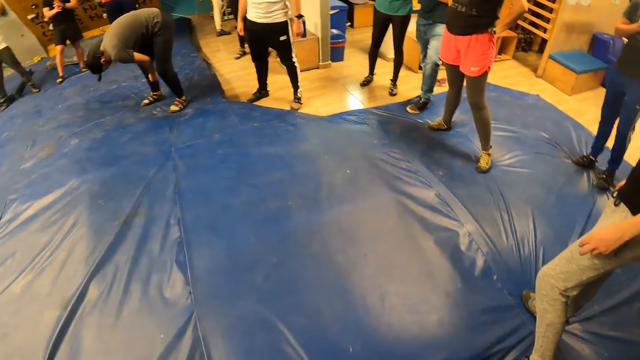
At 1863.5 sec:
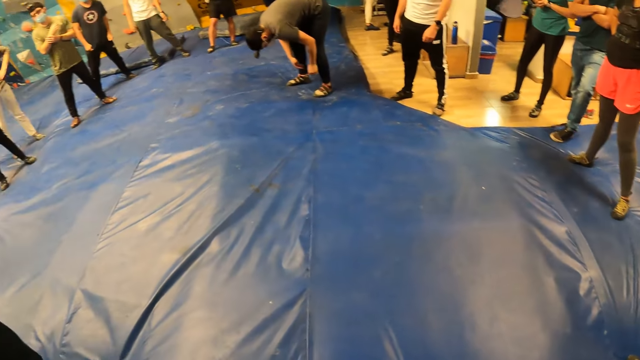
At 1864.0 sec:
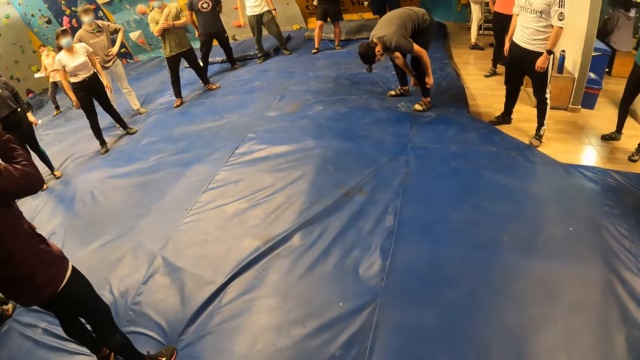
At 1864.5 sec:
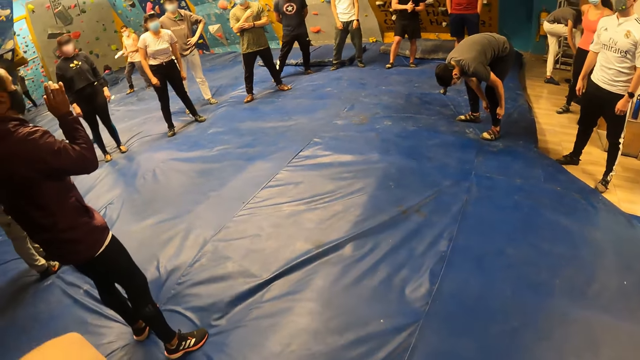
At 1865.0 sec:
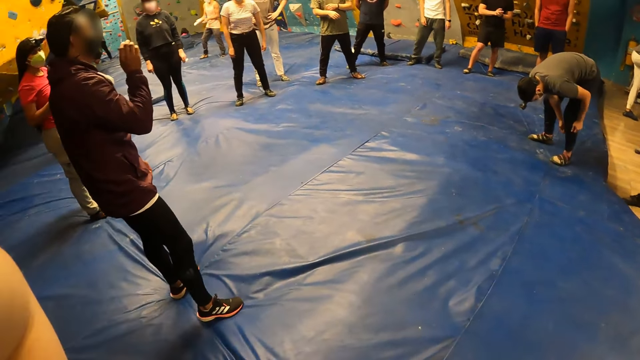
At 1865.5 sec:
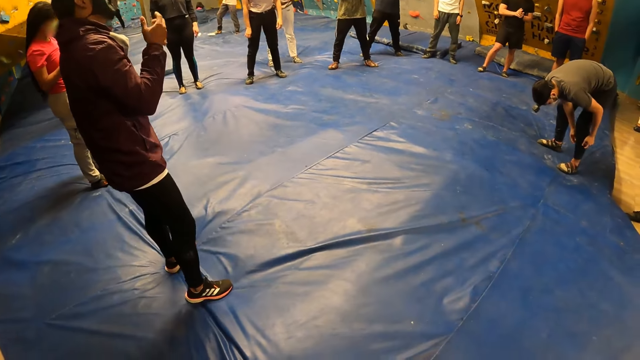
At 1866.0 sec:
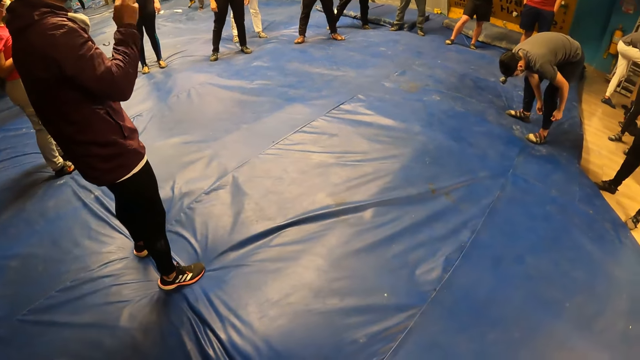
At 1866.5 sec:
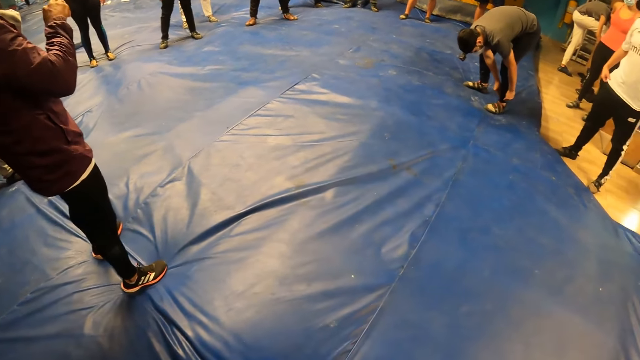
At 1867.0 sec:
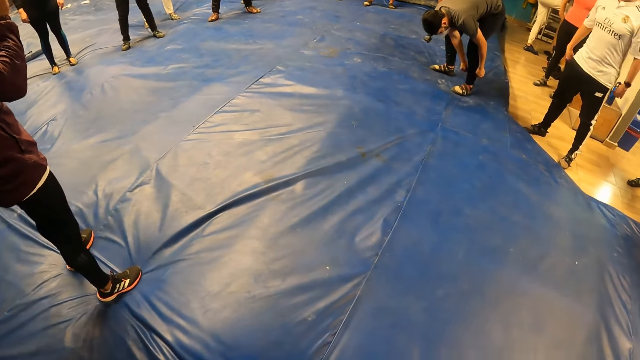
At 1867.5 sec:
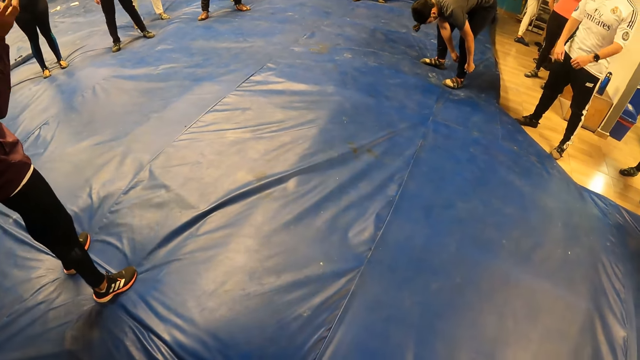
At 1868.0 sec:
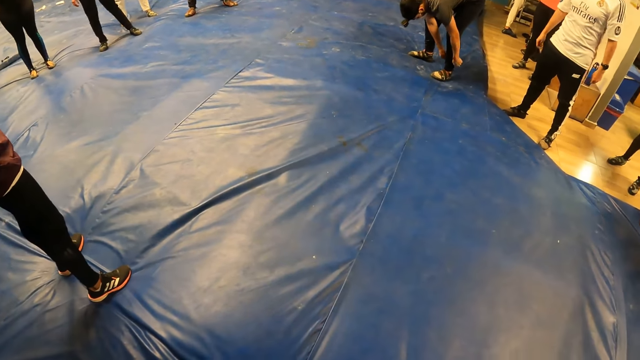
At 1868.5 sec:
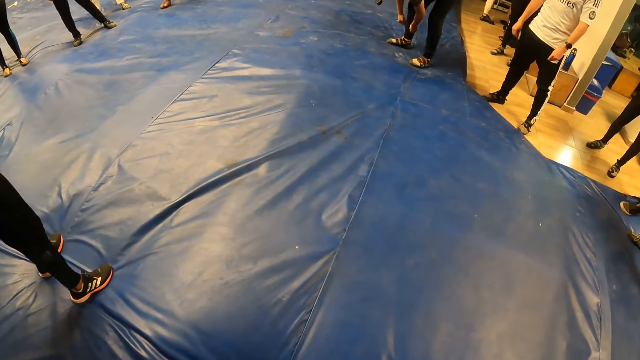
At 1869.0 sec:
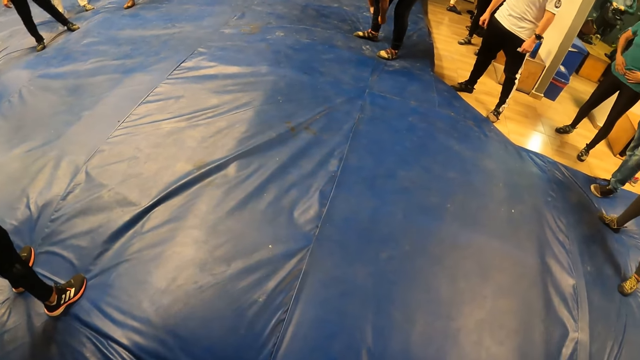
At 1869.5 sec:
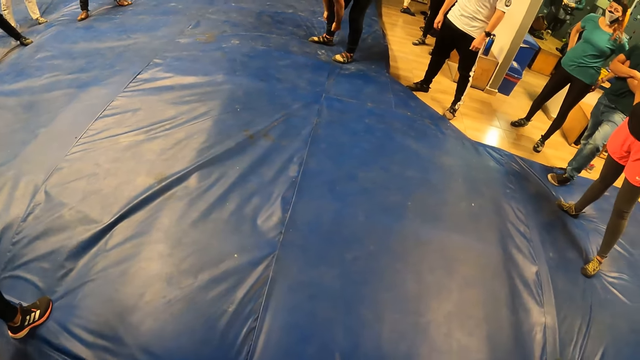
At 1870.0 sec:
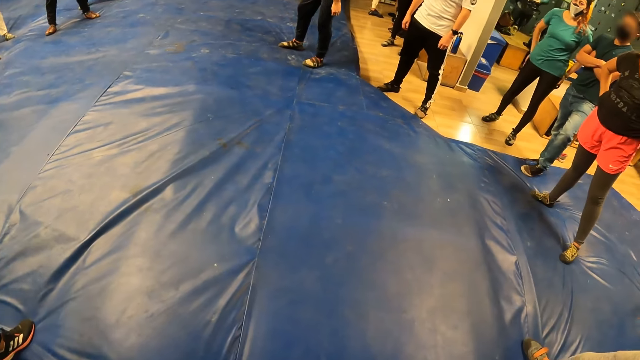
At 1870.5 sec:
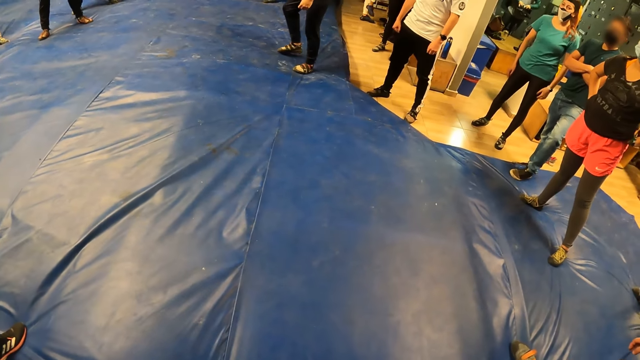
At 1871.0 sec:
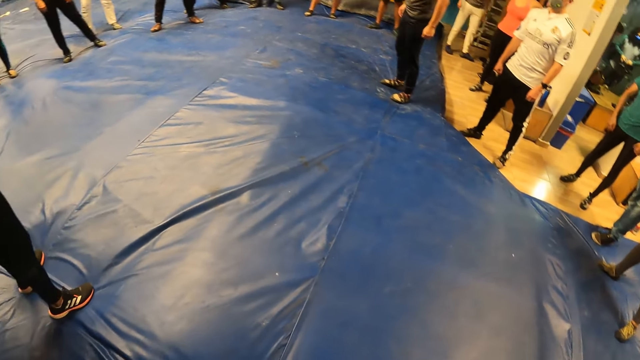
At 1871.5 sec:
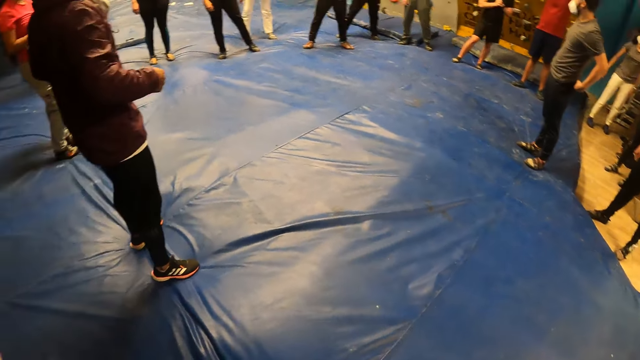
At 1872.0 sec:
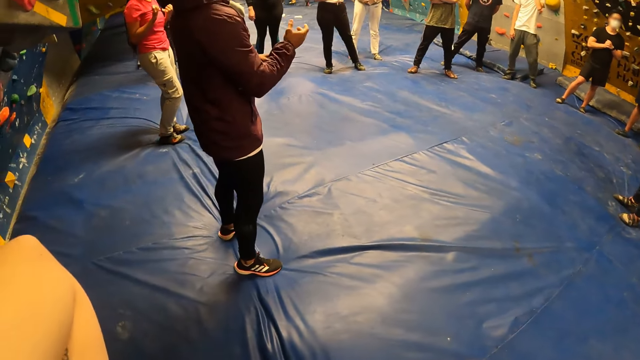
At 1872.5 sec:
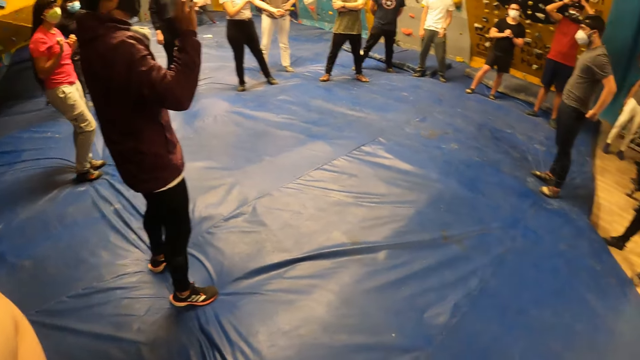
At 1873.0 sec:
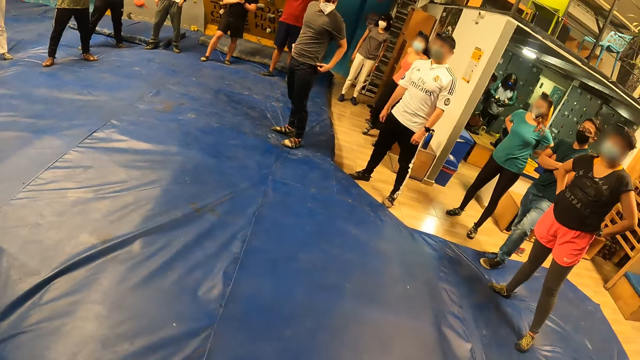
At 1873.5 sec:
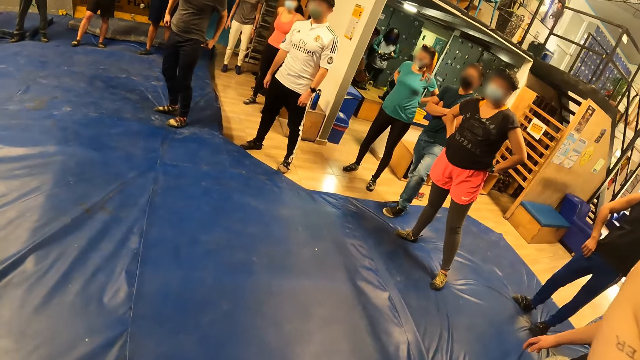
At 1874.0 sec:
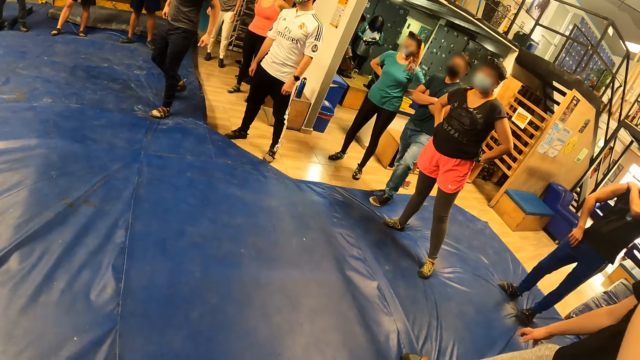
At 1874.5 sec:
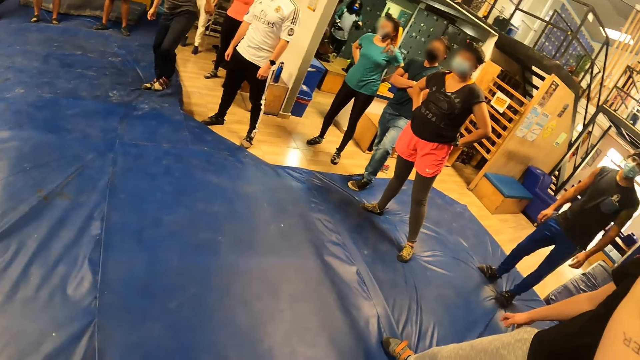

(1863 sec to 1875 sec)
The camera wearer looks around the room.

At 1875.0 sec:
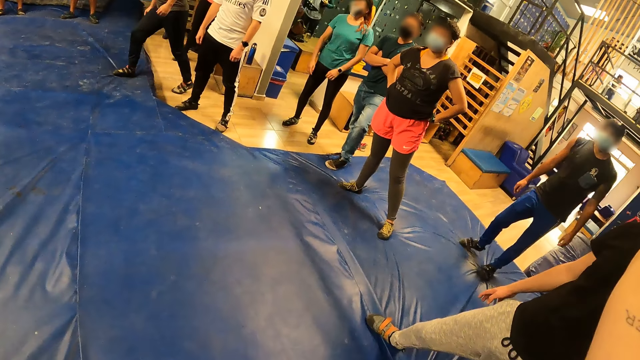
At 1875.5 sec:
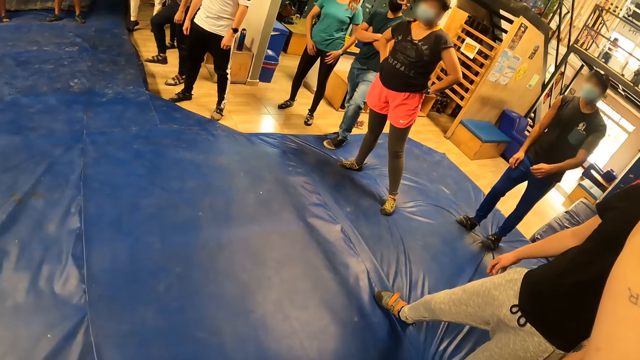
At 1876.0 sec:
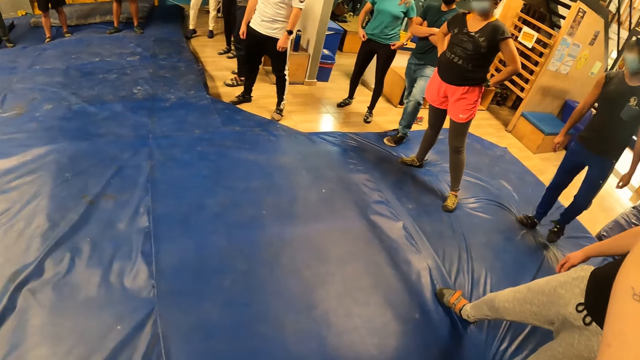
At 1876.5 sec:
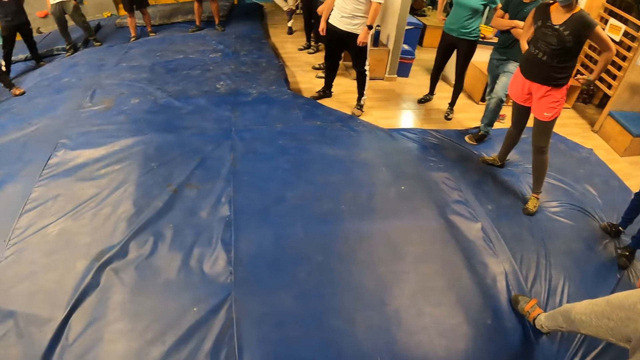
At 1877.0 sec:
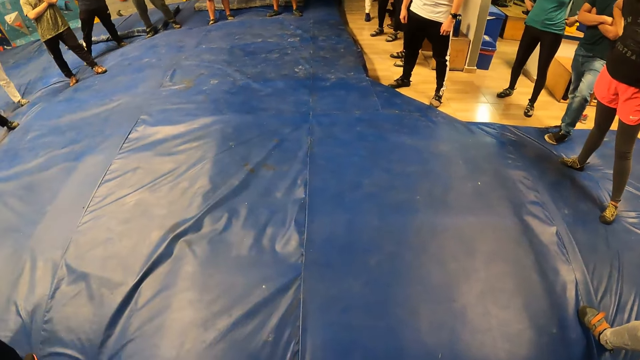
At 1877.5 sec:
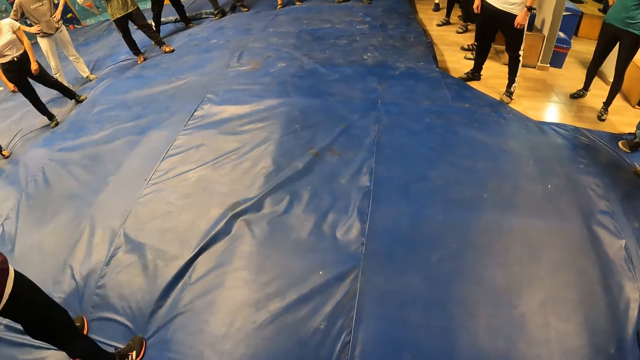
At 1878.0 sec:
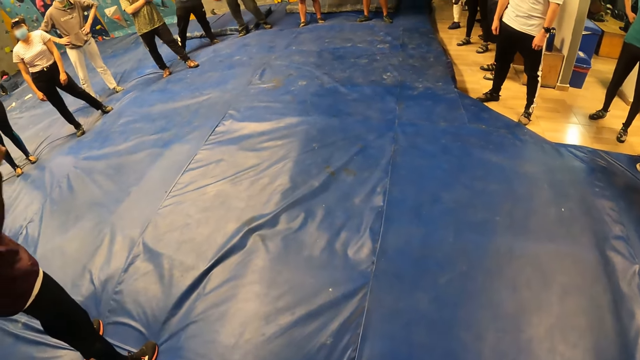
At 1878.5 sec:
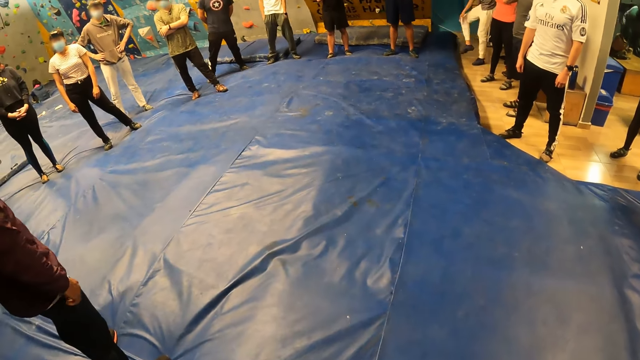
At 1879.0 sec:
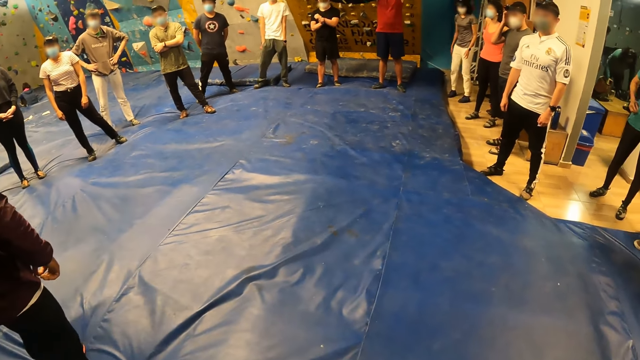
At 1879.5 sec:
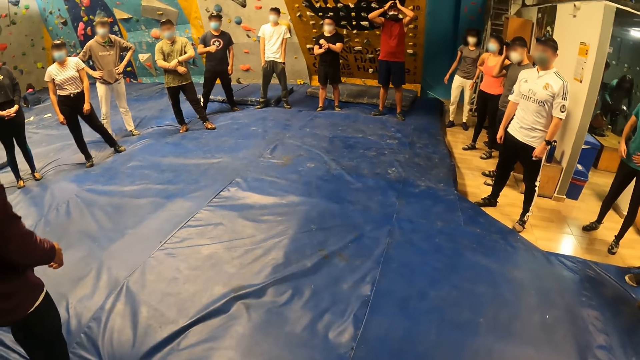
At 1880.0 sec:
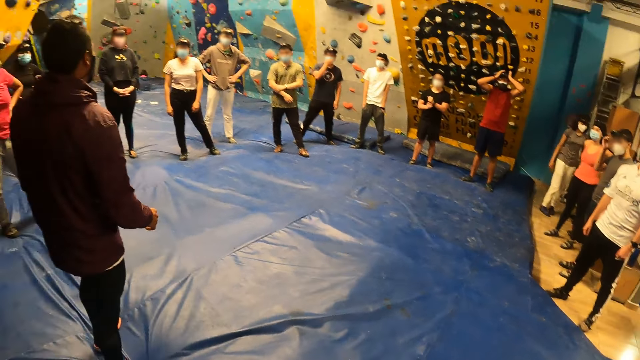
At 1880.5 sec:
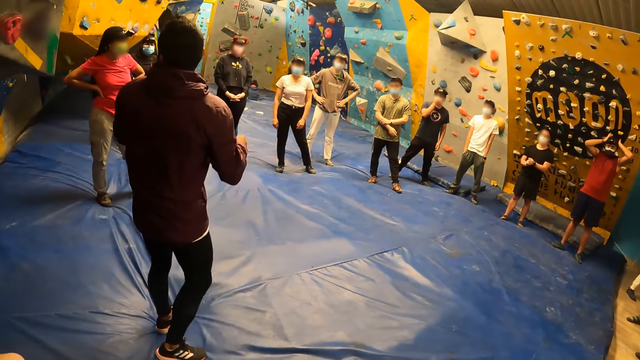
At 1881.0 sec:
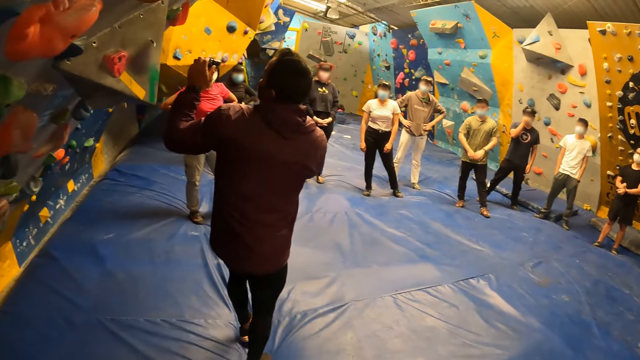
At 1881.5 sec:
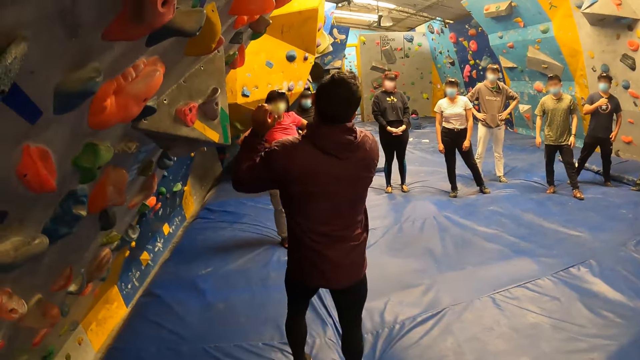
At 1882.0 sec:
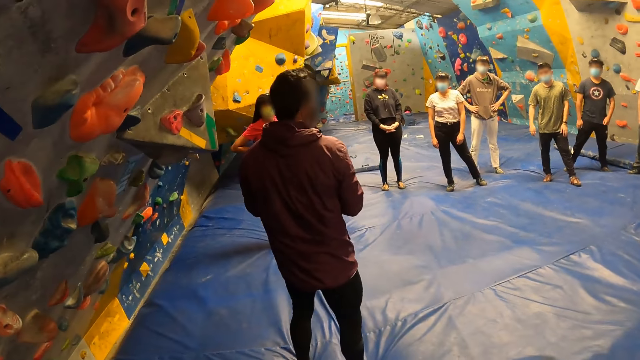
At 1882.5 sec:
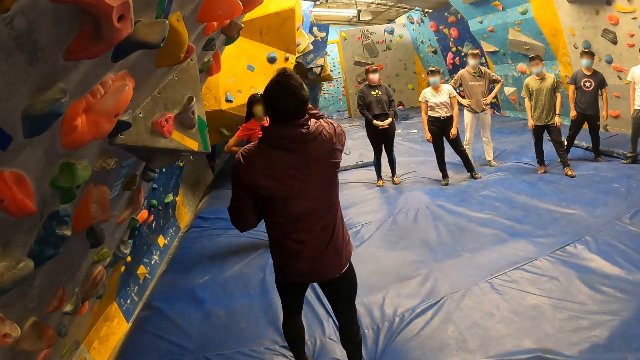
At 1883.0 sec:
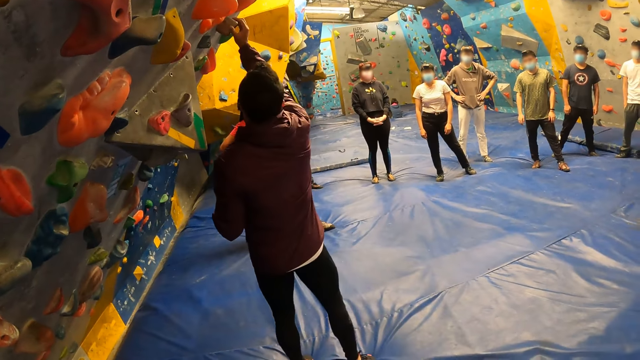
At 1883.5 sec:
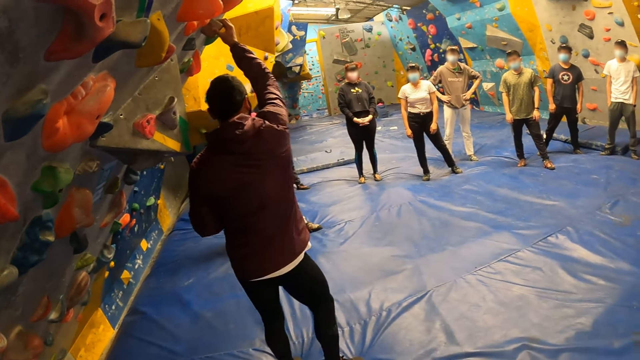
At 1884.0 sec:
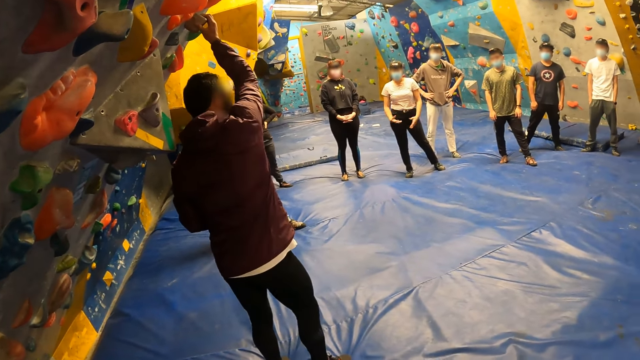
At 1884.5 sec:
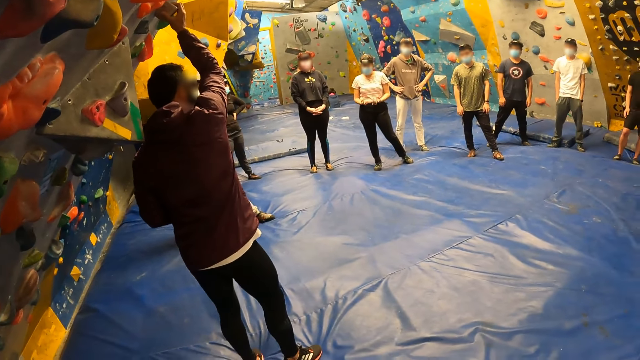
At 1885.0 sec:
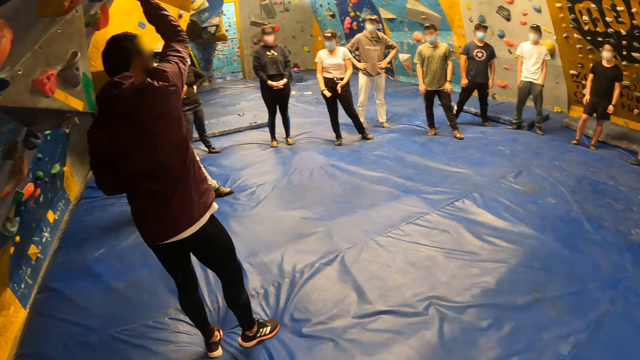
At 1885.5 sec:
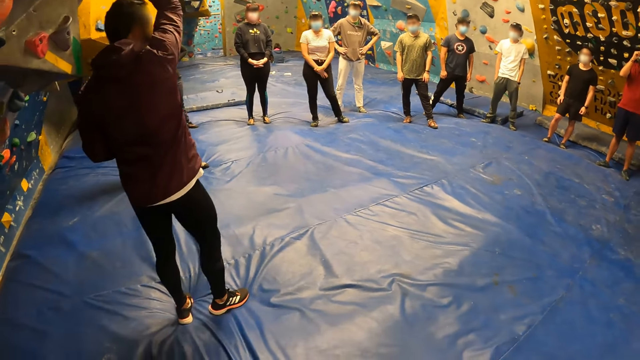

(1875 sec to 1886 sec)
The trainer holds a wall or hook with his right hand.
